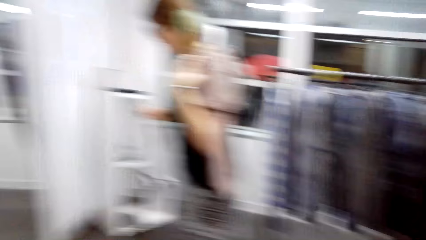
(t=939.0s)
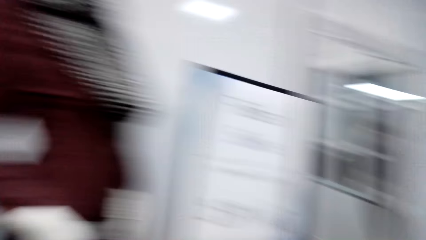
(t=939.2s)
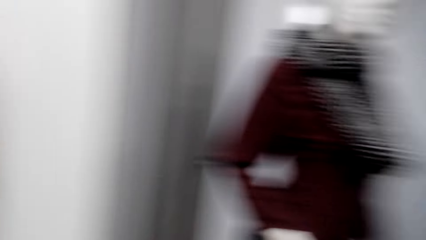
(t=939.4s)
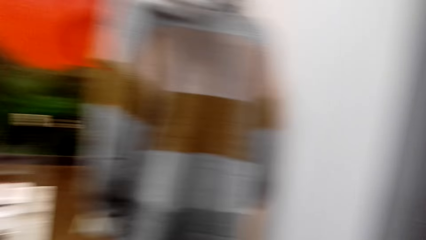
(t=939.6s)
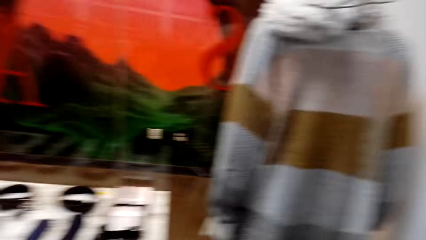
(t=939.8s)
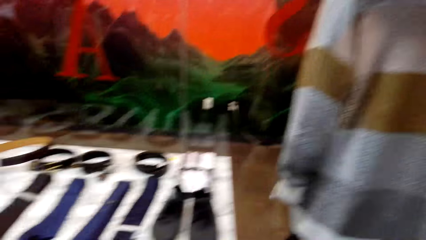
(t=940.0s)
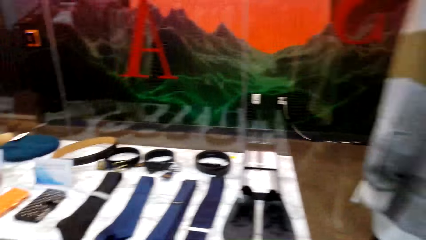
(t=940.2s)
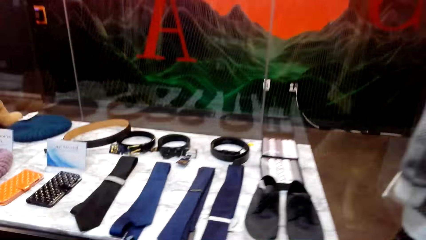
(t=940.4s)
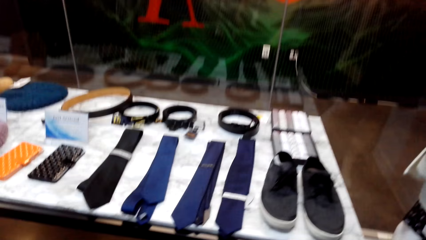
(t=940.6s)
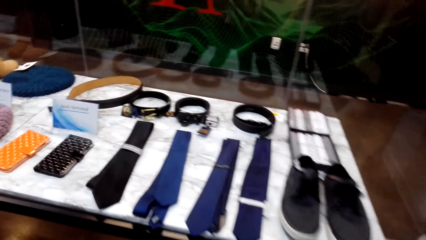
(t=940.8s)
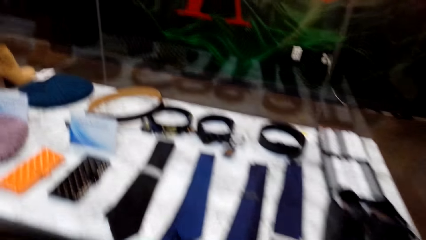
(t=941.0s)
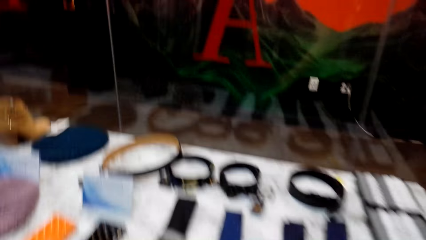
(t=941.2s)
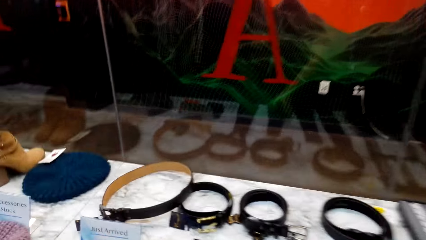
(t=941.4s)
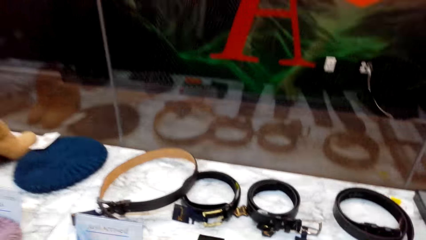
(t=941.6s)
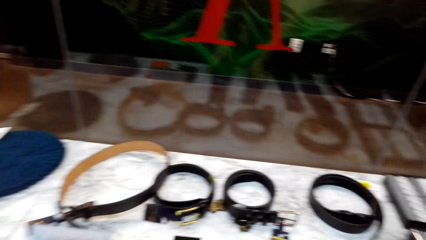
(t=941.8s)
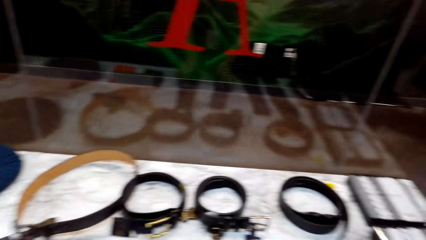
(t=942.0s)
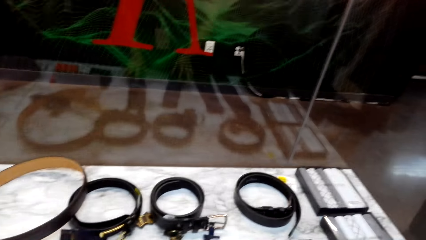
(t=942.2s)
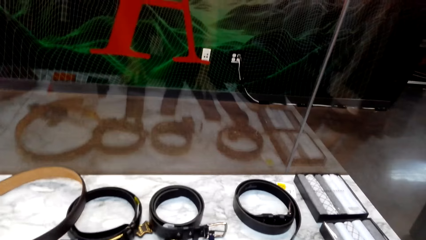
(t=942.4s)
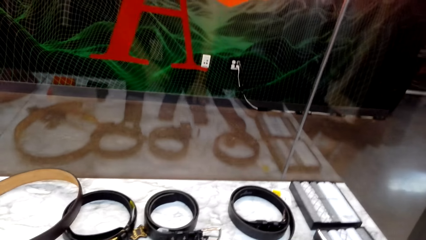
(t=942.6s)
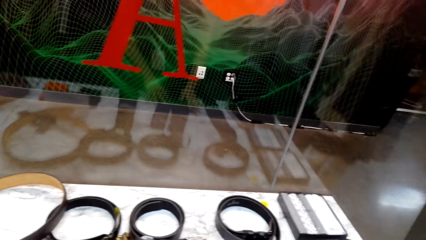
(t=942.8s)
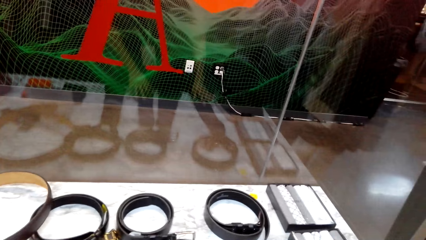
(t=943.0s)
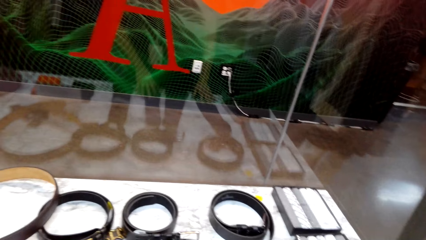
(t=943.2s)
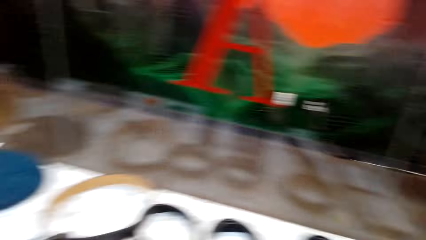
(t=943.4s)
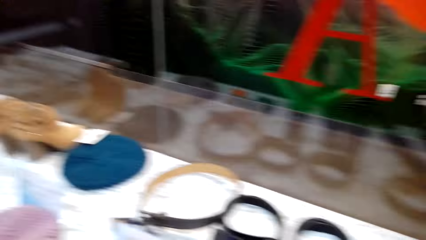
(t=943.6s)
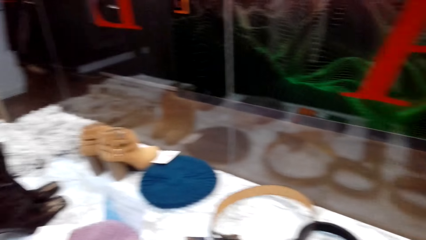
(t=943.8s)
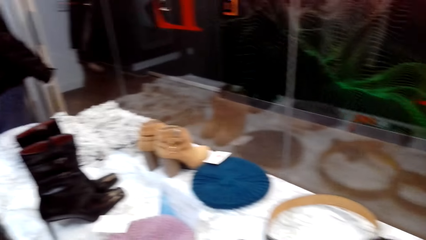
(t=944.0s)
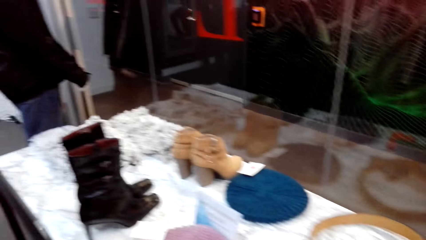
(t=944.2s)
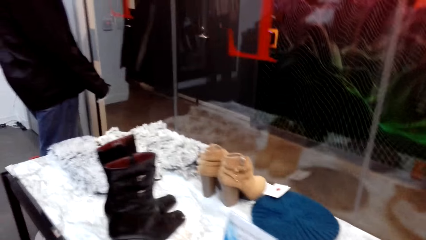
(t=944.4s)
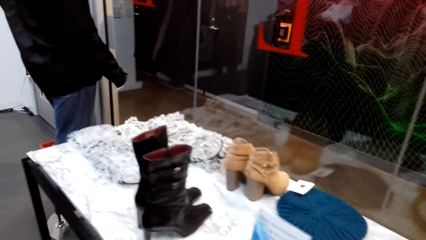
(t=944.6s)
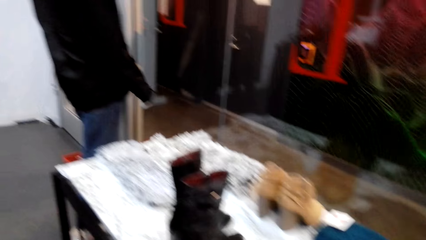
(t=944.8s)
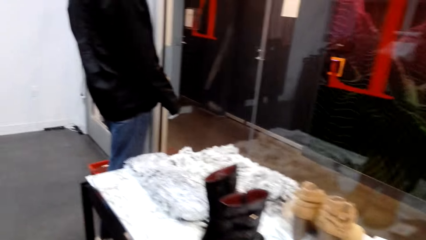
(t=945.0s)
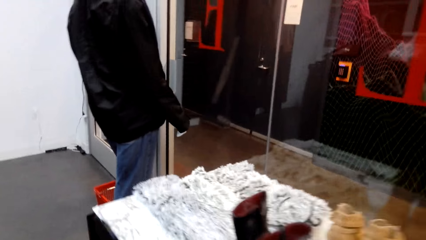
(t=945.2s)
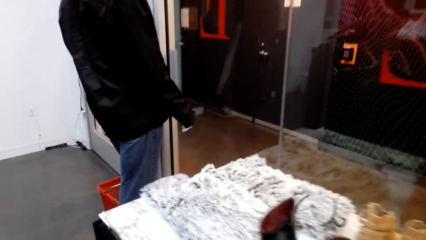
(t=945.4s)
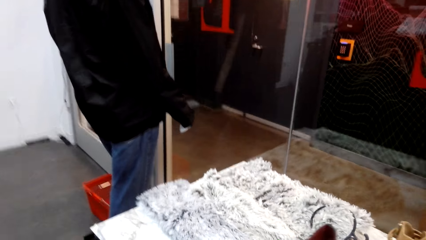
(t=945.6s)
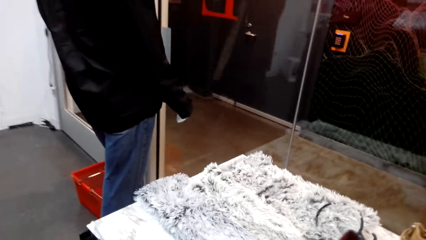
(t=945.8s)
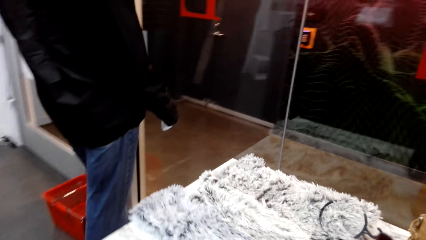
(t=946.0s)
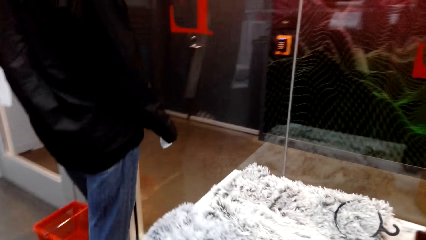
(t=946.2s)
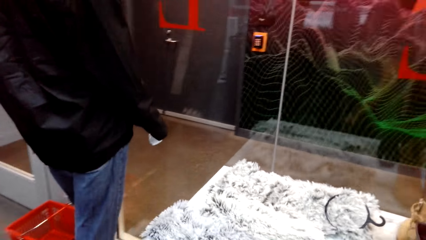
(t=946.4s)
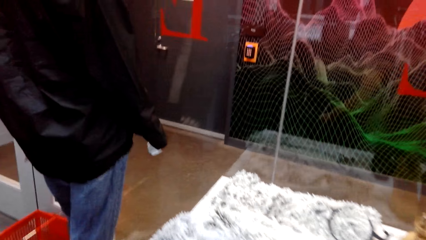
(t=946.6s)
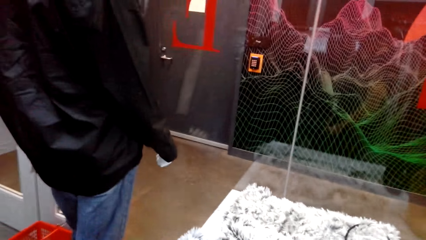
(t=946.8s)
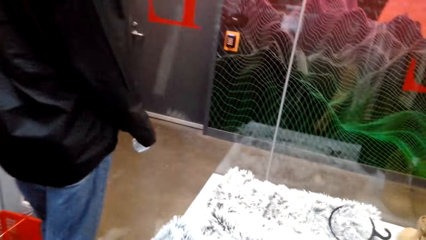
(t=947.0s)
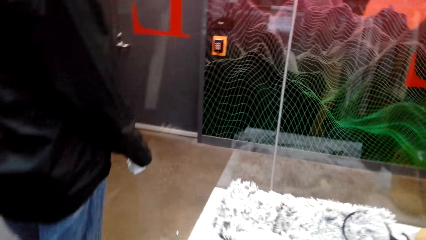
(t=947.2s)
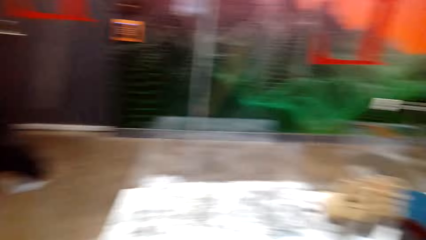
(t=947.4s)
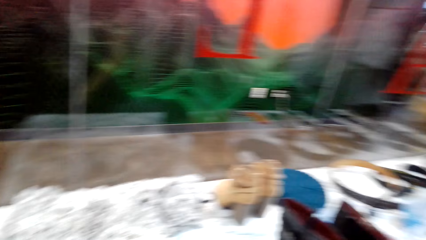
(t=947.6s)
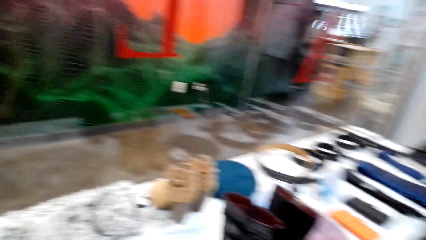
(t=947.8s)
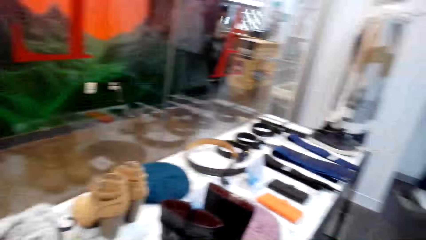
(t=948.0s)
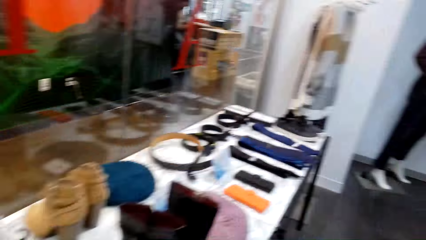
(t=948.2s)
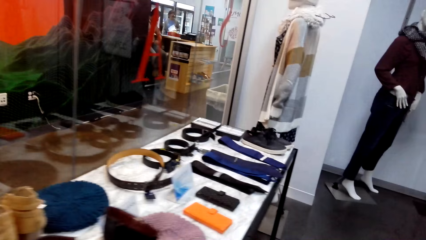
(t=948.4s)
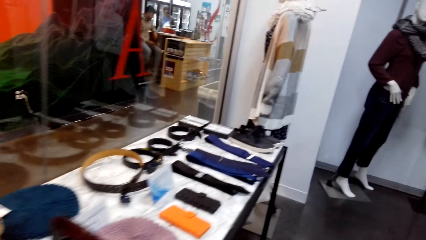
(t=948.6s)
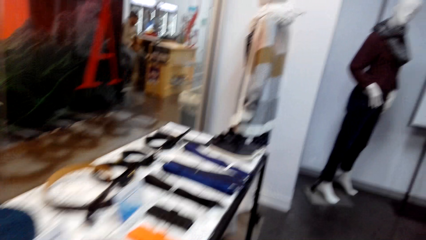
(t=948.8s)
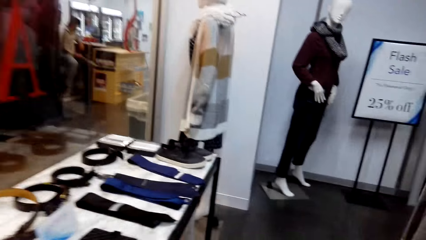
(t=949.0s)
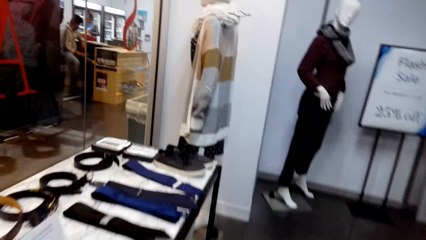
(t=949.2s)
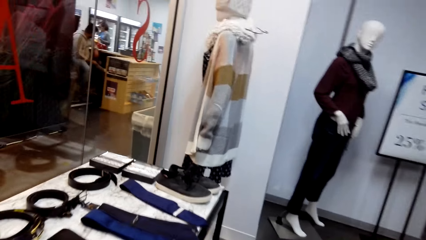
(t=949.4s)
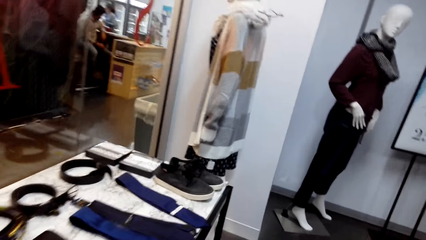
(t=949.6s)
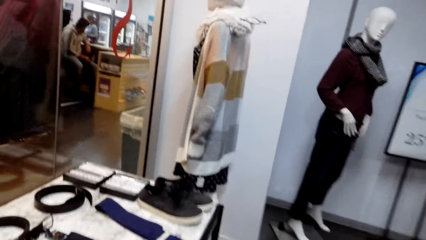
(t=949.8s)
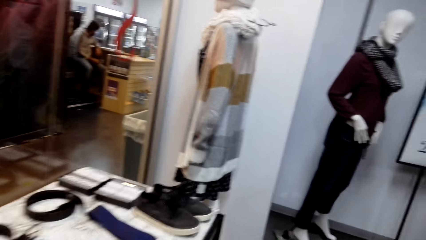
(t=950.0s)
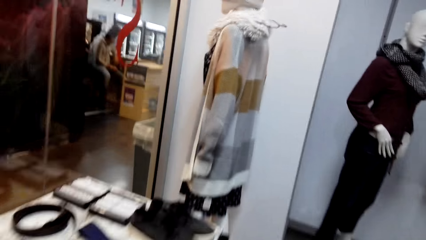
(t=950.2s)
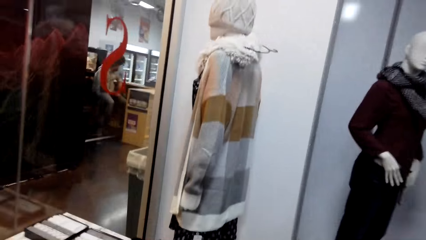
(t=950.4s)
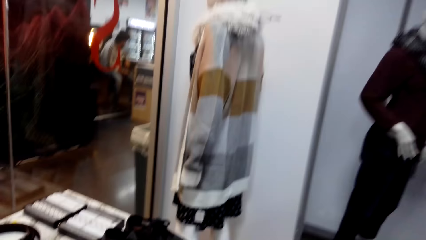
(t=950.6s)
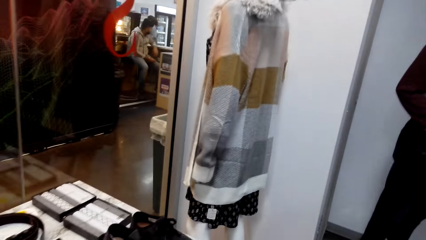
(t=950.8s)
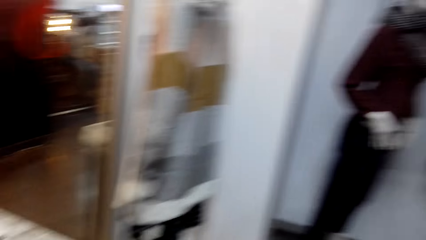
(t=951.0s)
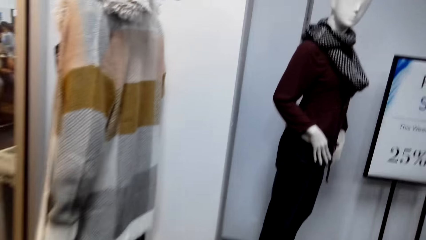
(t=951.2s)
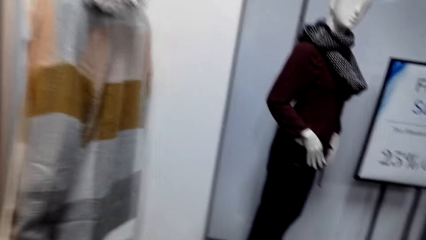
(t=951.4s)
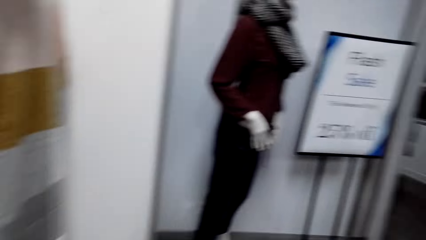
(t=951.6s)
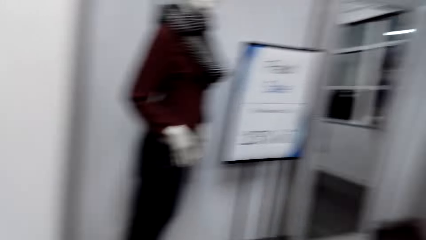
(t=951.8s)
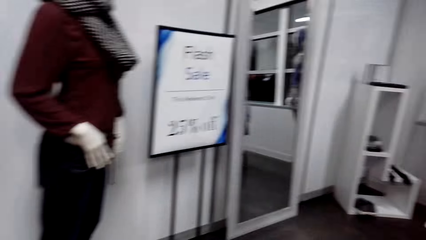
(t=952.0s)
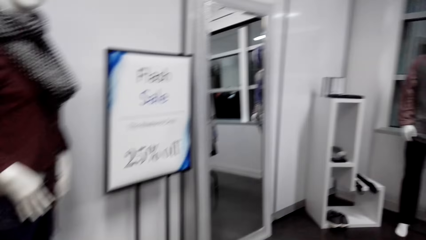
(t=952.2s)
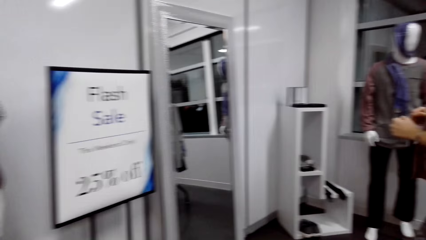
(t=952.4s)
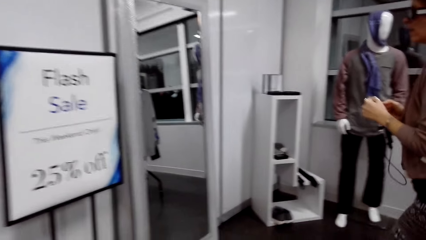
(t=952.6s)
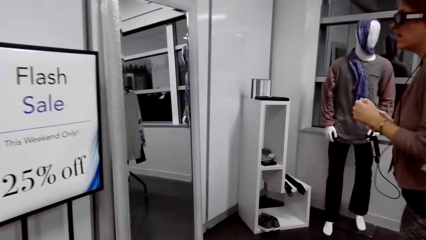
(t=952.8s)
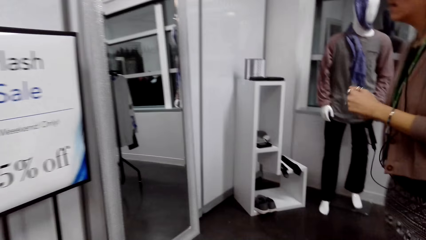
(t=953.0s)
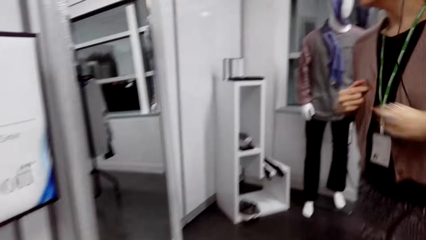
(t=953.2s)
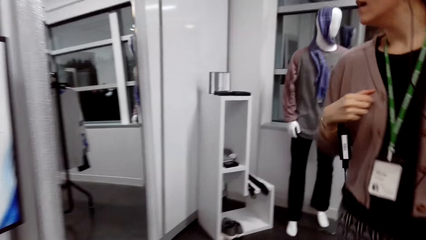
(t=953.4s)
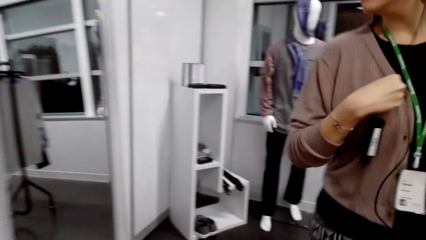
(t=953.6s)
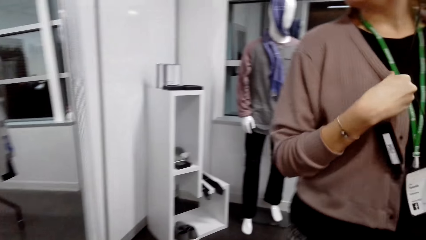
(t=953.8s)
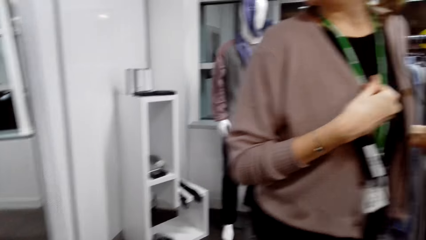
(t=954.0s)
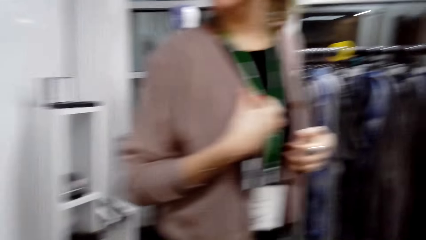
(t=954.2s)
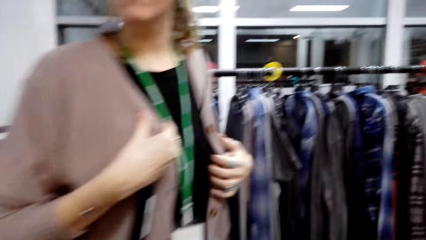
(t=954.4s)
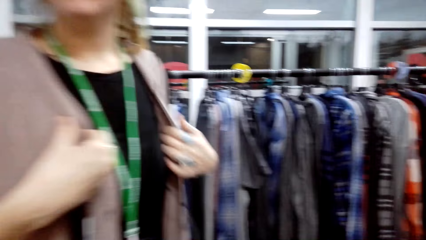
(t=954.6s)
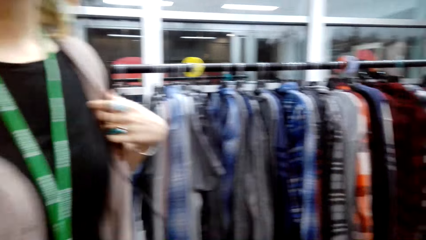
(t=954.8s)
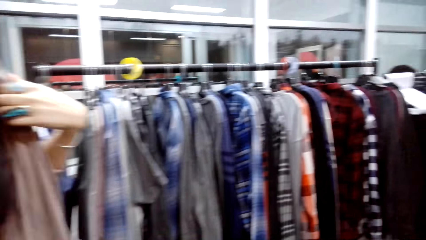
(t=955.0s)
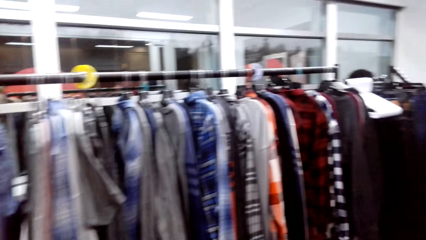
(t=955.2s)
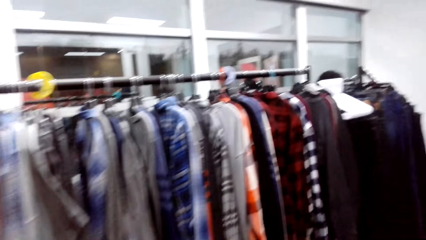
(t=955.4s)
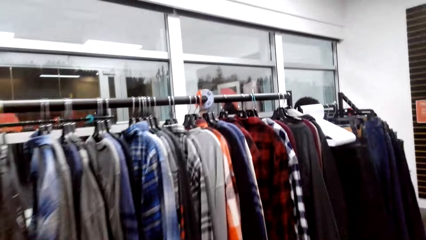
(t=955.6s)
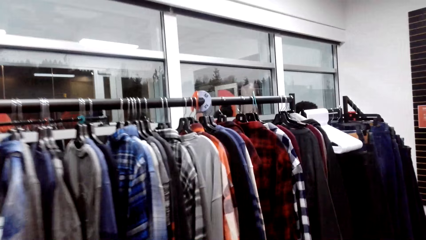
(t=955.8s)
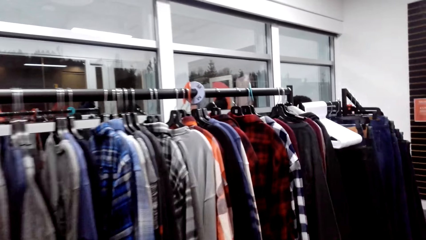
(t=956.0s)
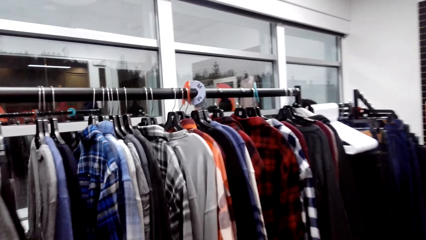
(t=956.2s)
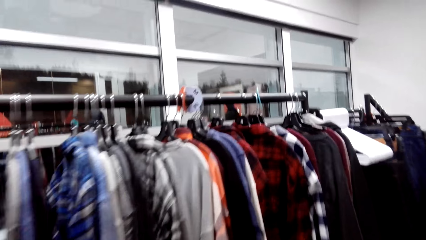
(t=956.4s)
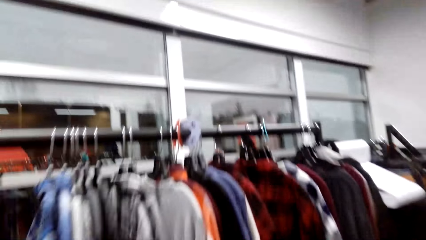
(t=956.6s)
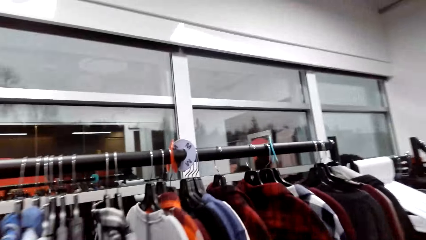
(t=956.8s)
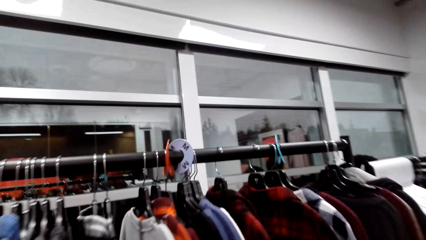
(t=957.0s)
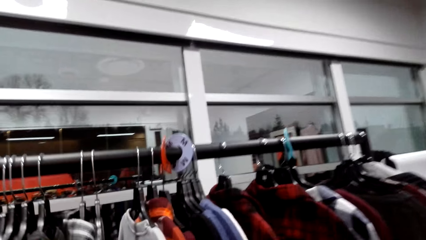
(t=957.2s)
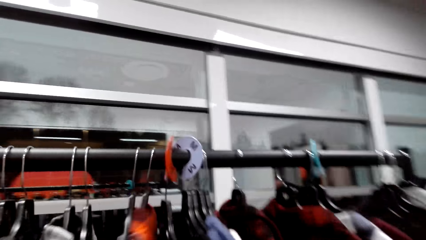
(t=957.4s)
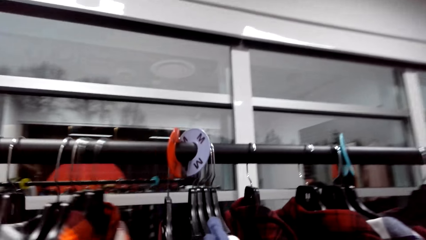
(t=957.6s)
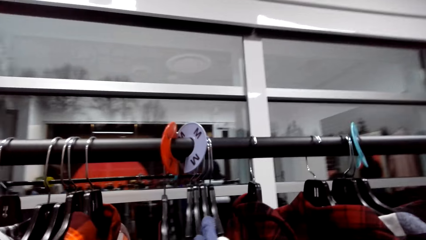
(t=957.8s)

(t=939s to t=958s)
The camera wearer talks. They walk. A woman turns around. A man talks. The camera wearer walks.
